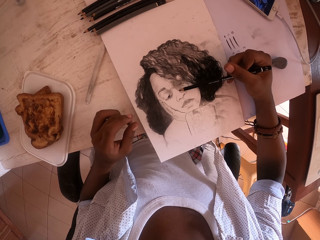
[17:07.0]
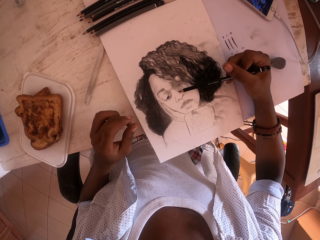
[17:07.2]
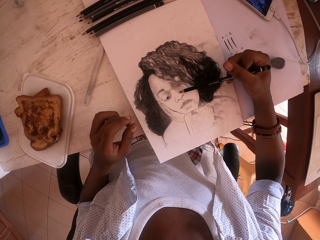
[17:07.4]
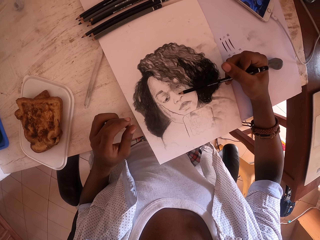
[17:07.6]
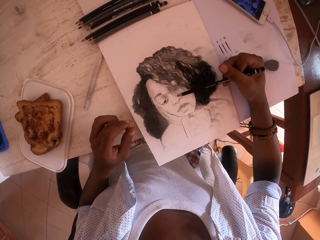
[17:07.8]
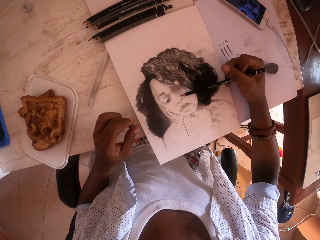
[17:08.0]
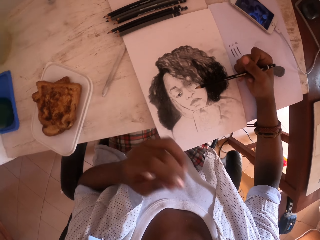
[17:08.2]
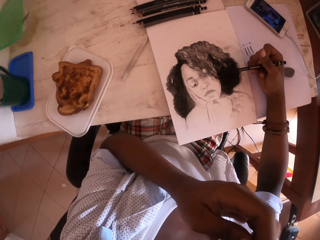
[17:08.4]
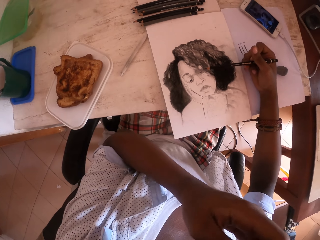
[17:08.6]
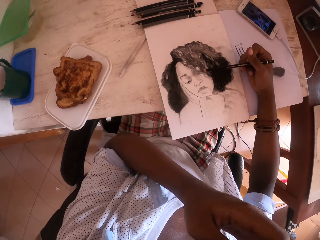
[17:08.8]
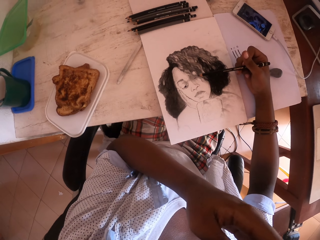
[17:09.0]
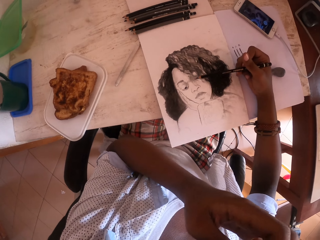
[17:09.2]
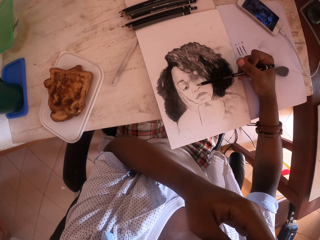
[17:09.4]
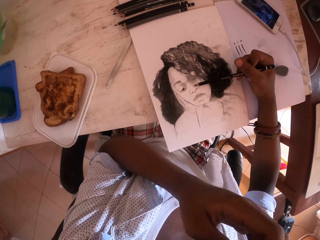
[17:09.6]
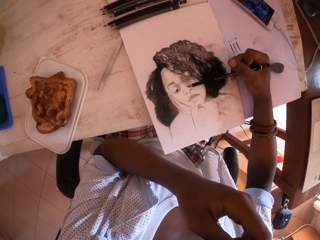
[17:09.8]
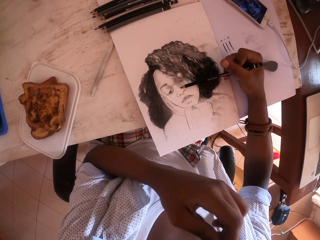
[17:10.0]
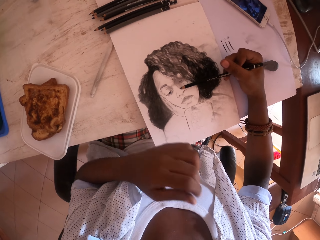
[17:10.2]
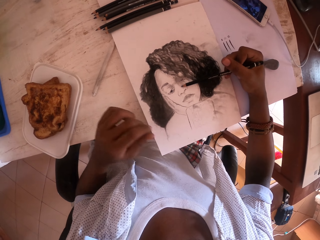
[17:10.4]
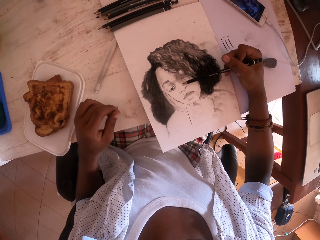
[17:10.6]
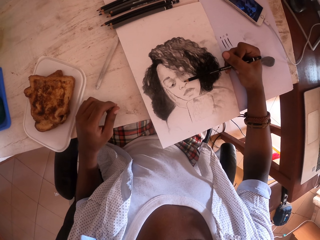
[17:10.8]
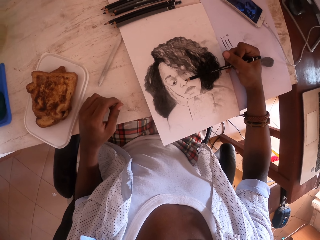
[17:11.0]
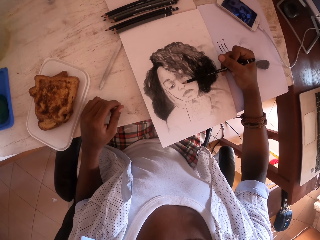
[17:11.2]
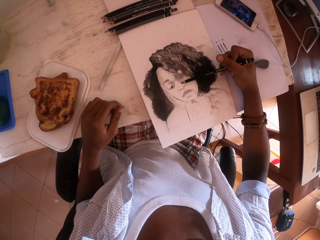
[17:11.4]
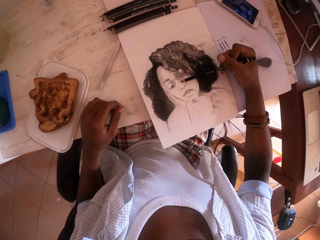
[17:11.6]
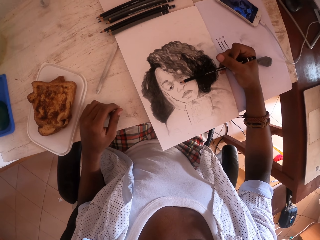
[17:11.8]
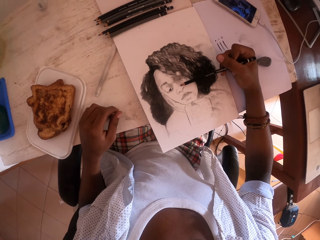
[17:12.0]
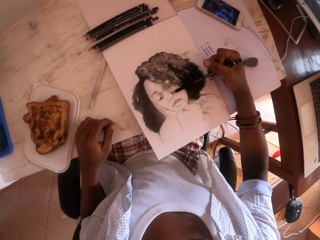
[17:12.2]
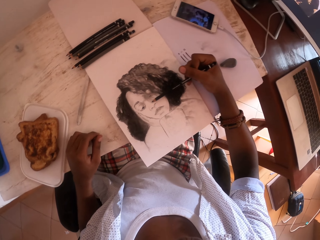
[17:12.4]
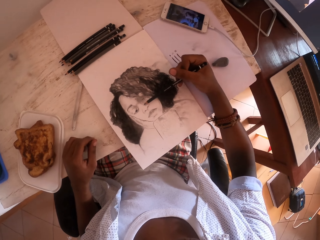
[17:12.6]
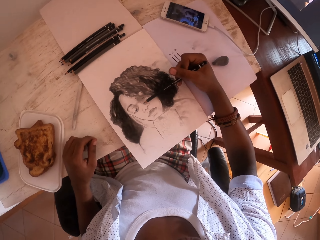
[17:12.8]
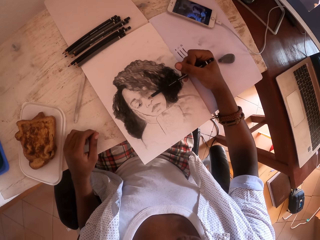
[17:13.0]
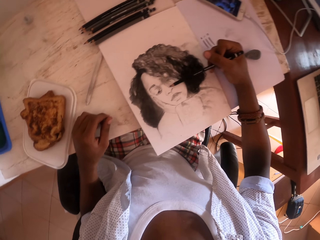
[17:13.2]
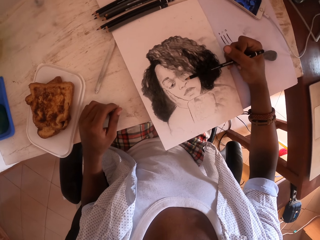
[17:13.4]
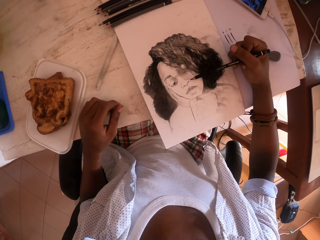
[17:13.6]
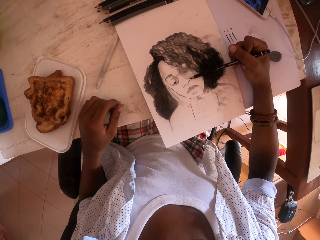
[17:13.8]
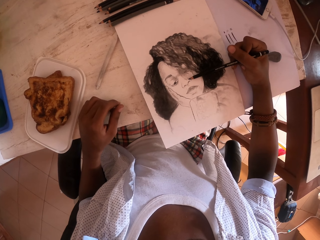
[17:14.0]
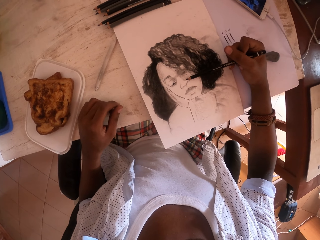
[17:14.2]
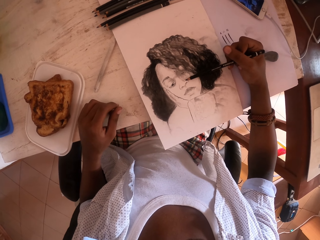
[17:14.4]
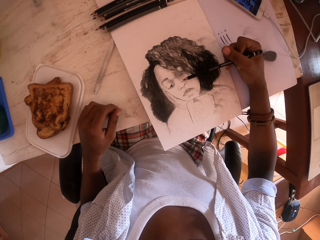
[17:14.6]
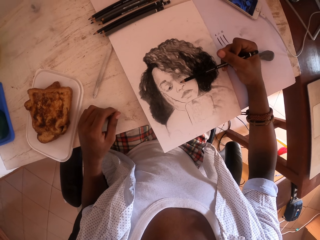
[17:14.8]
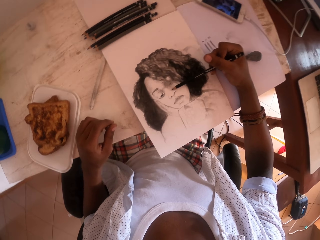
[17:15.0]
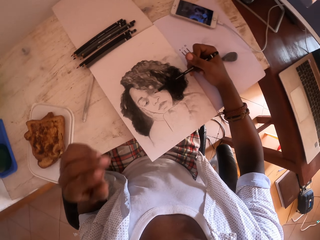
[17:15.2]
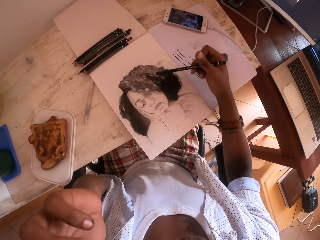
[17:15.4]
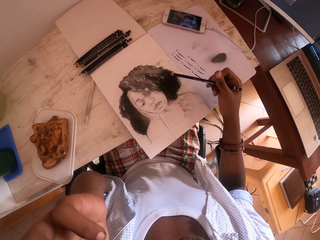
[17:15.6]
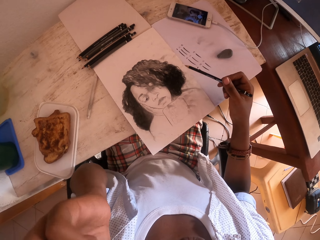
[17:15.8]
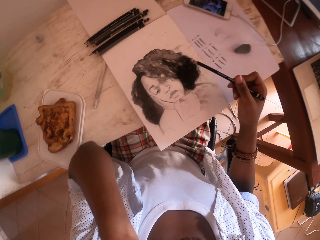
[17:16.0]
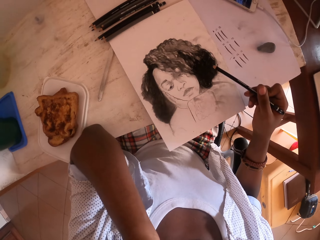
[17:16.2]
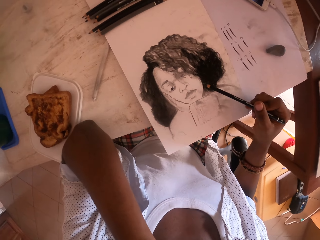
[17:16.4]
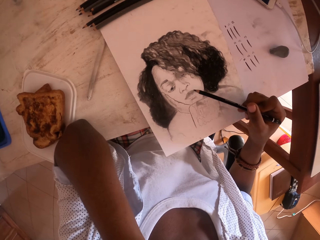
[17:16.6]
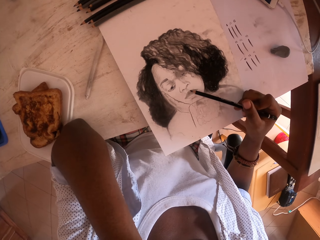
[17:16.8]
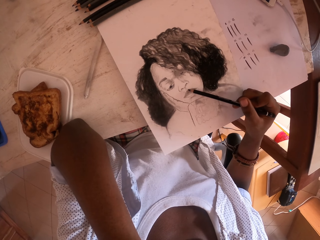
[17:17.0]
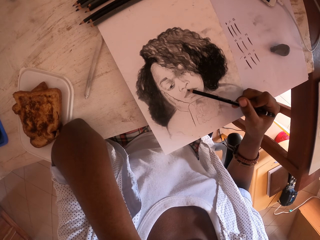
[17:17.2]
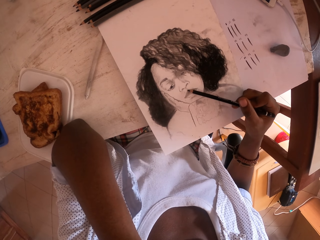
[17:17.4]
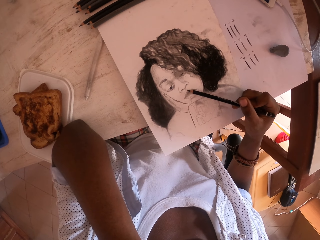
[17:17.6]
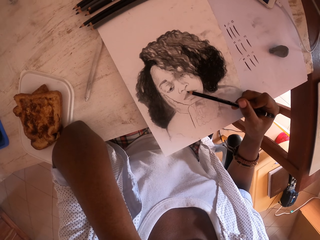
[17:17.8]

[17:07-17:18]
The camera wearer touches his face. He lowers a hand. He places a hand on a table. He colors a drawing with a pencil. He looks at a phone. He colors the drawing with the pencil. He touches his head. He colors the drawing with the pencil.

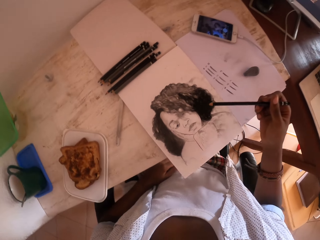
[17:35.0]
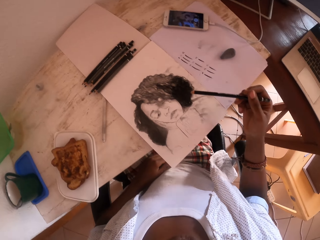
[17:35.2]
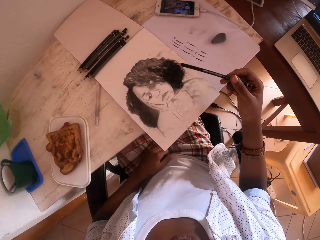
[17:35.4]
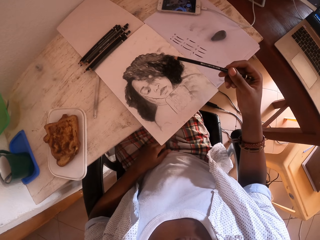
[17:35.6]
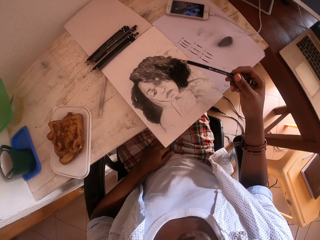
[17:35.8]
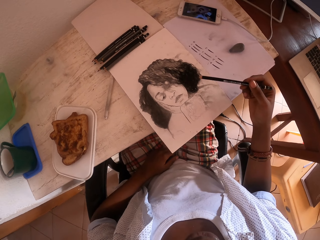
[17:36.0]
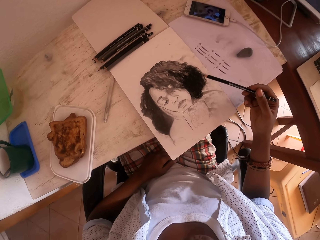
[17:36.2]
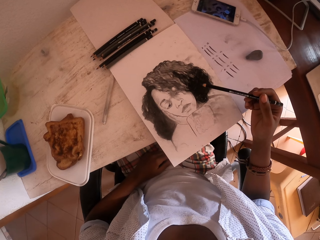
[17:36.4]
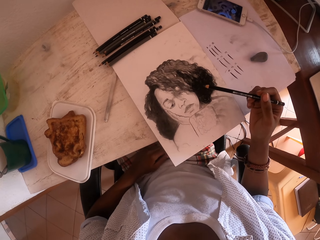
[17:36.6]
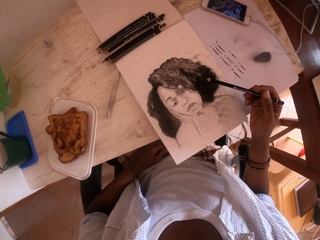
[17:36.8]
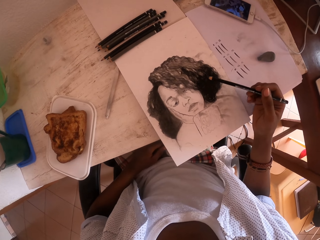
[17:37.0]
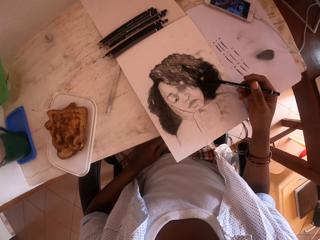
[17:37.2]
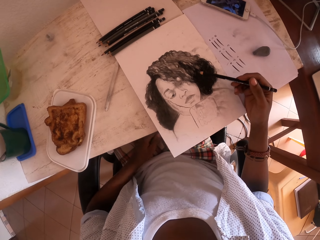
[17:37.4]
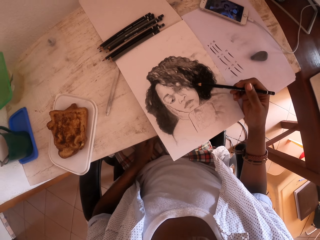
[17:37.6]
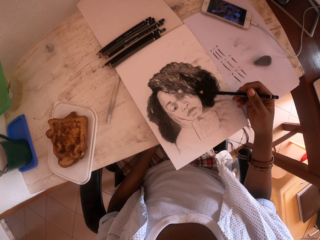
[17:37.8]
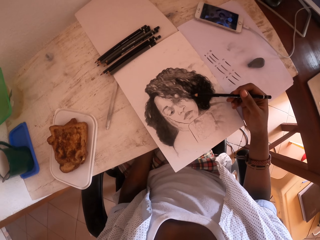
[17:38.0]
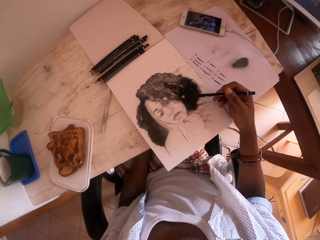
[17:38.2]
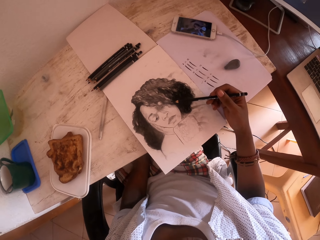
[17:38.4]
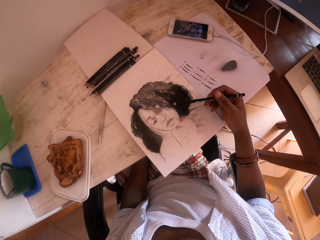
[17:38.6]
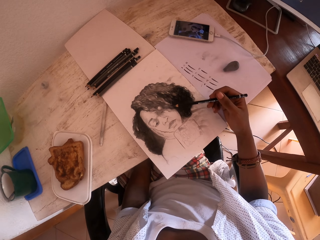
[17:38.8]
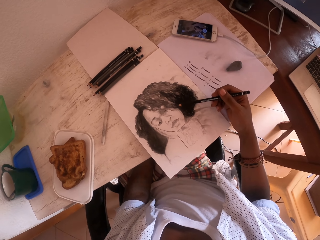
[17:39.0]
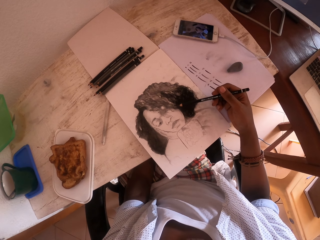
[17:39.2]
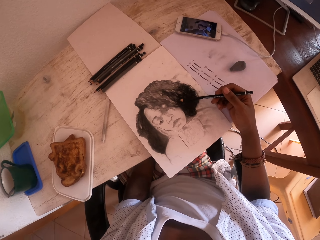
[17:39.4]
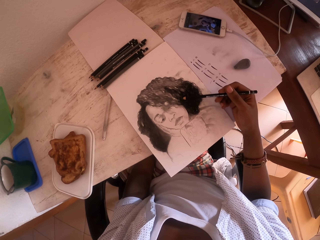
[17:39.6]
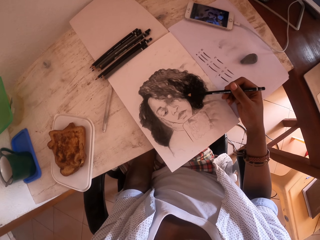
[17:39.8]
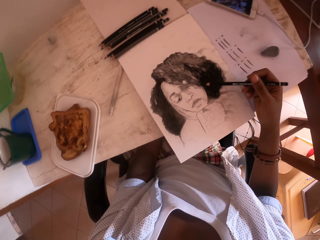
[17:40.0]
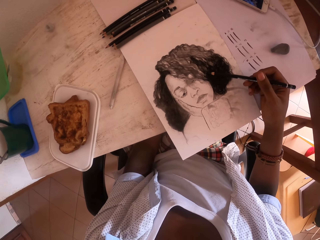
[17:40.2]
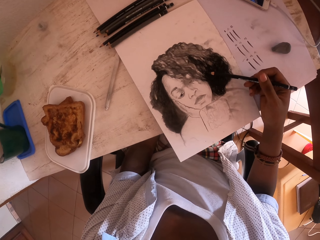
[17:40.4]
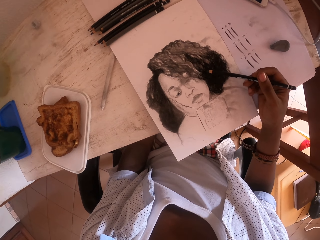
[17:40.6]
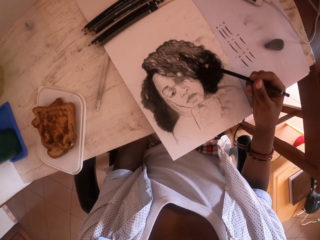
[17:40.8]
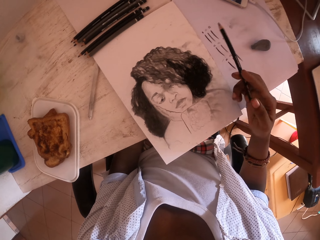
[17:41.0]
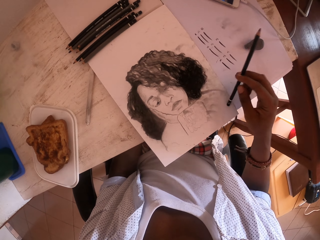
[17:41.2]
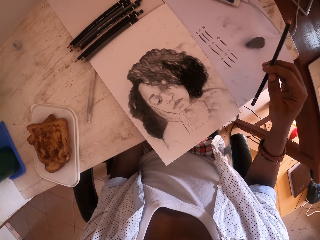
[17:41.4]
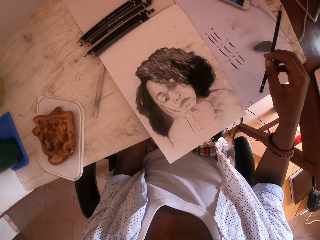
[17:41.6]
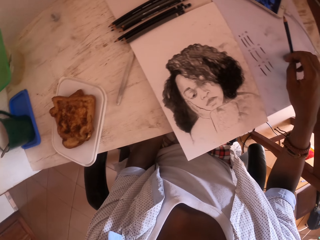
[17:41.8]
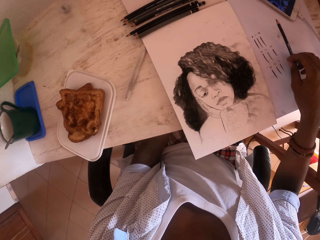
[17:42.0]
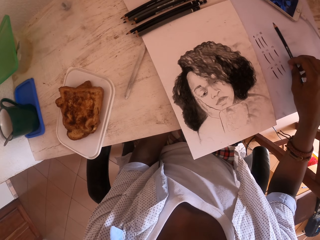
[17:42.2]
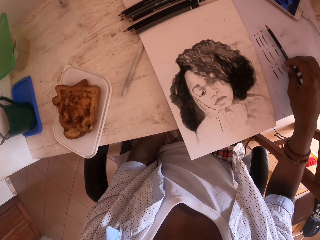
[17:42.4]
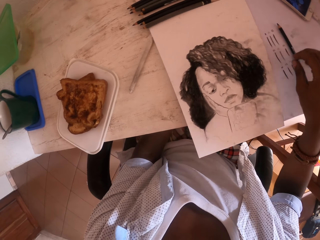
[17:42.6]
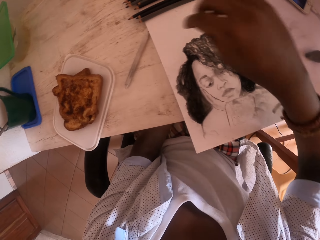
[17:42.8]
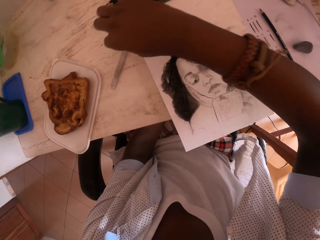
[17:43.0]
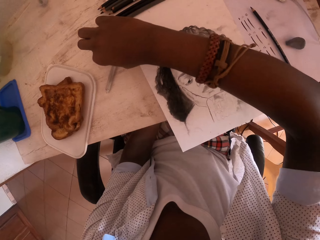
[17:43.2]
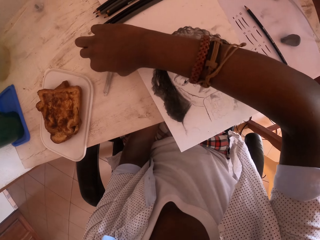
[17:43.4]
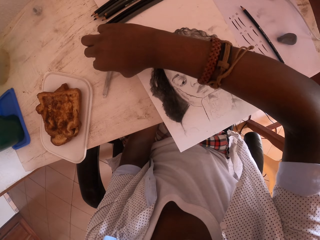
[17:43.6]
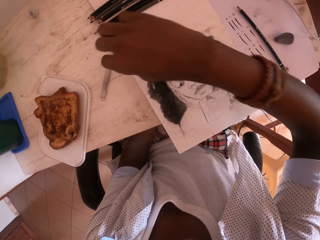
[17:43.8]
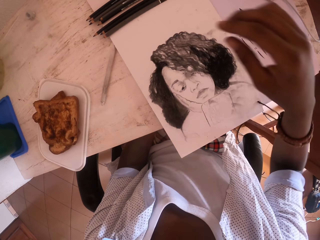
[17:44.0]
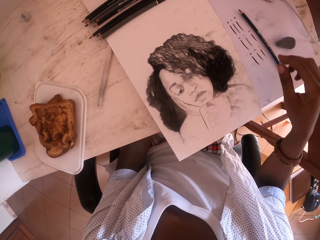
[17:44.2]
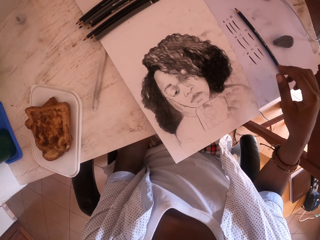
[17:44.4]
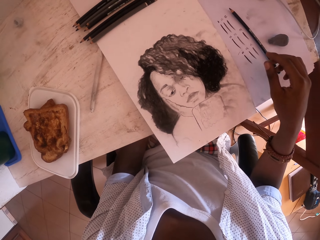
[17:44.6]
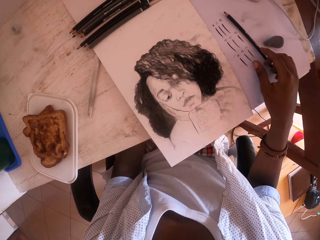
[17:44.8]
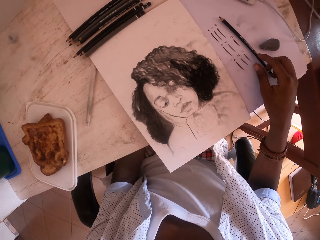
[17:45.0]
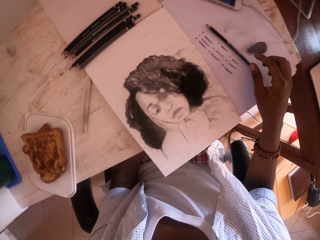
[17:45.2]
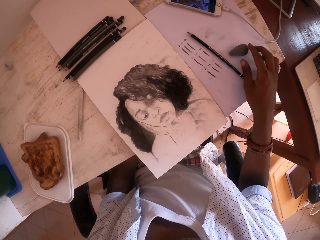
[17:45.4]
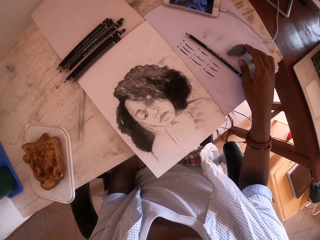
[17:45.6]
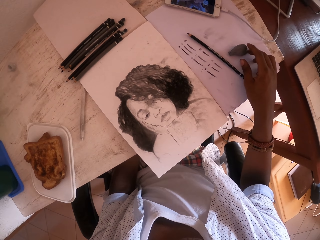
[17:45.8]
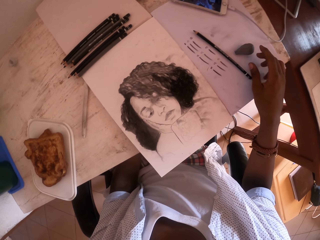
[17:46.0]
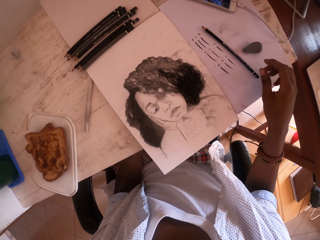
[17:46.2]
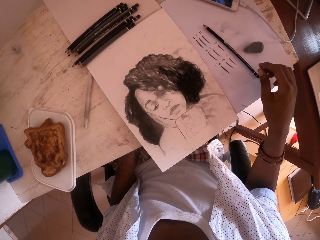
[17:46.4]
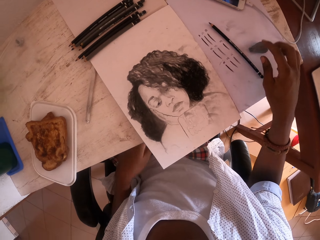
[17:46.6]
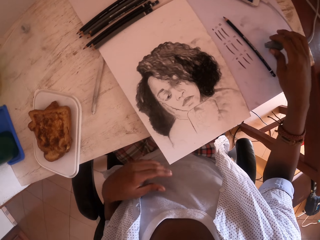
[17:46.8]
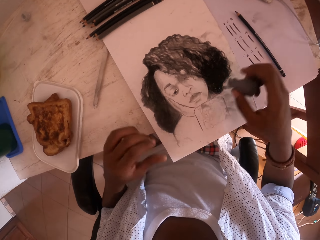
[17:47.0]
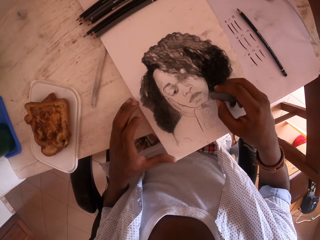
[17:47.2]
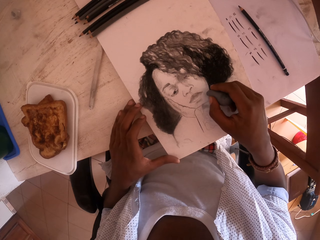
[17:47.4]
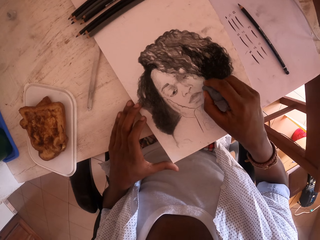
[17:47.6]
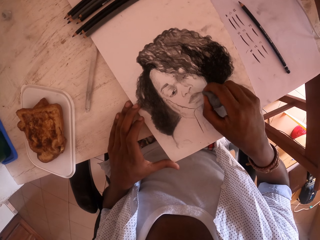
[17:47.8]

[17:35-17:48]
The camera wearer places a hand on his lap. He looks at a phone. He looks at a drawing. He holds a pencil. He puts the pencil on a table. He moves the pencil. He touches a coloring pencil. He picks up the pencil. He places a hand on the table. He picks up a rubber from the table. He moves a sponge. He places a hand on the table.
